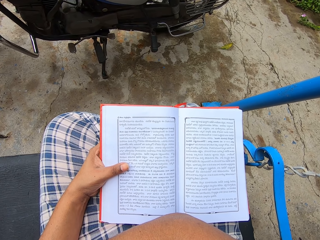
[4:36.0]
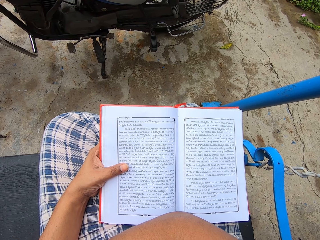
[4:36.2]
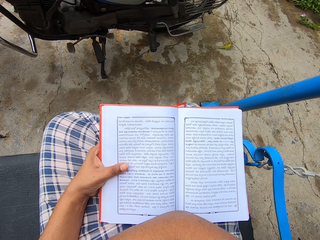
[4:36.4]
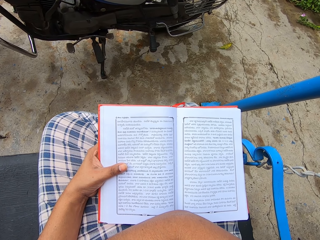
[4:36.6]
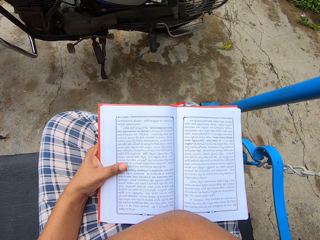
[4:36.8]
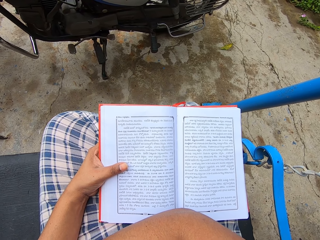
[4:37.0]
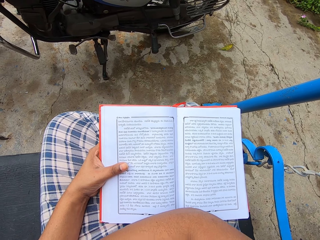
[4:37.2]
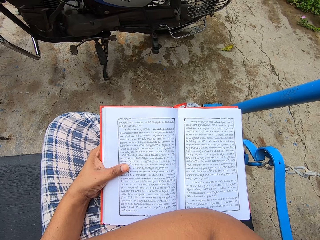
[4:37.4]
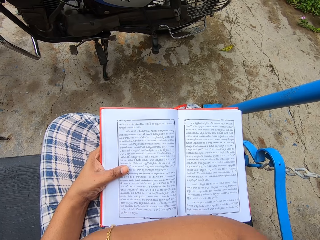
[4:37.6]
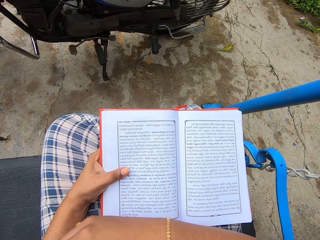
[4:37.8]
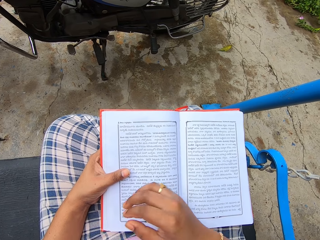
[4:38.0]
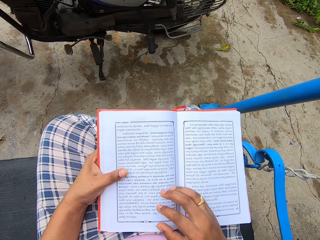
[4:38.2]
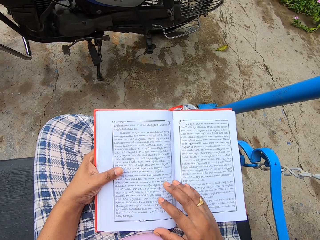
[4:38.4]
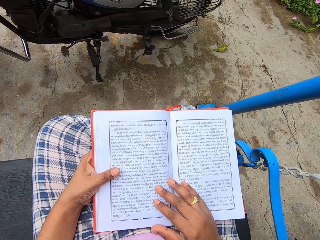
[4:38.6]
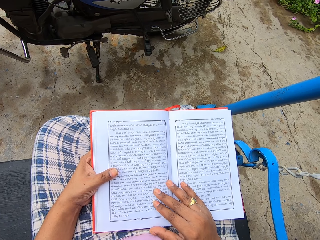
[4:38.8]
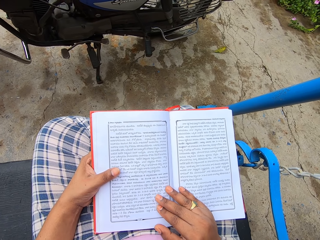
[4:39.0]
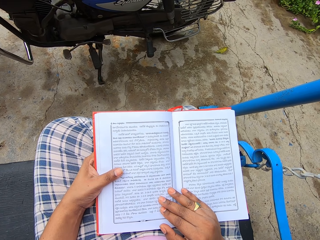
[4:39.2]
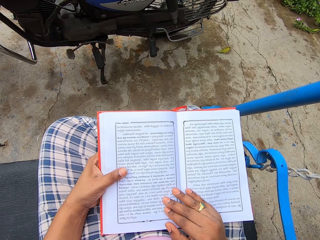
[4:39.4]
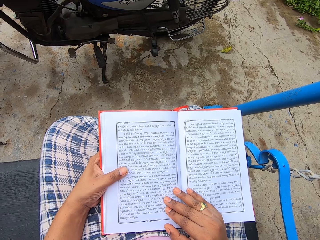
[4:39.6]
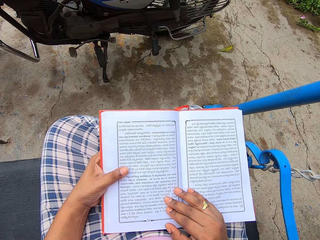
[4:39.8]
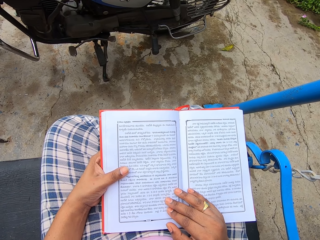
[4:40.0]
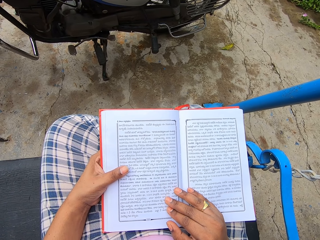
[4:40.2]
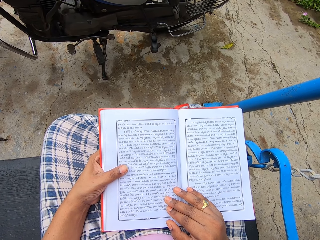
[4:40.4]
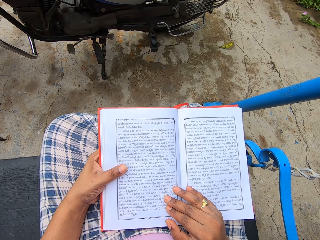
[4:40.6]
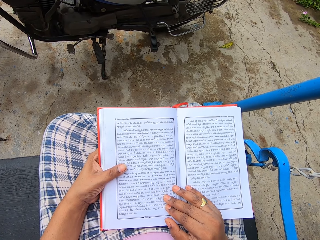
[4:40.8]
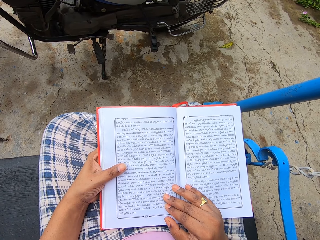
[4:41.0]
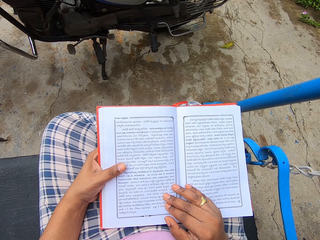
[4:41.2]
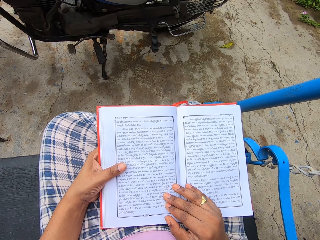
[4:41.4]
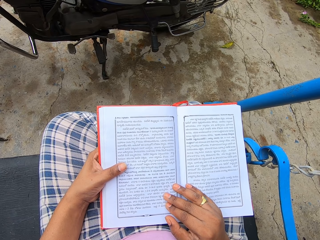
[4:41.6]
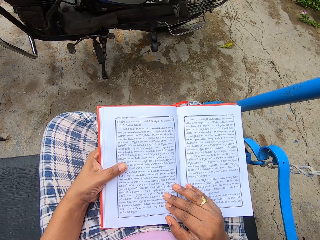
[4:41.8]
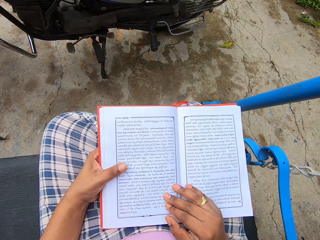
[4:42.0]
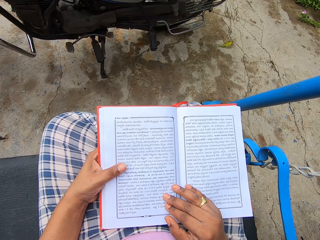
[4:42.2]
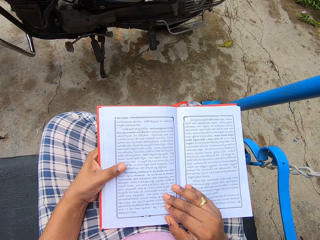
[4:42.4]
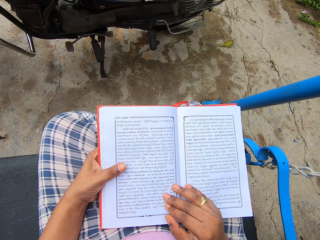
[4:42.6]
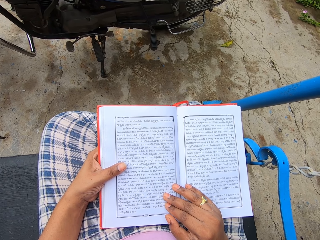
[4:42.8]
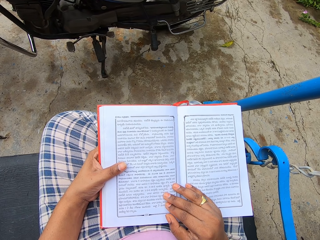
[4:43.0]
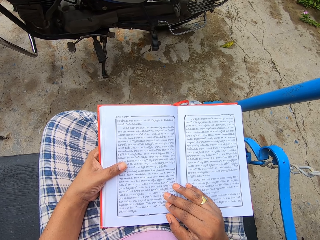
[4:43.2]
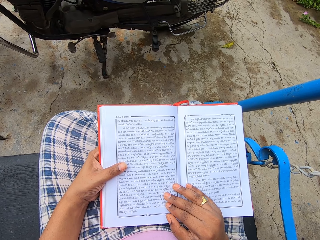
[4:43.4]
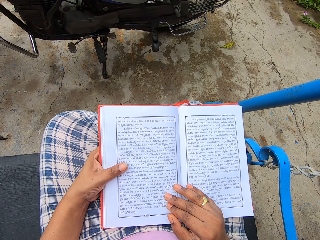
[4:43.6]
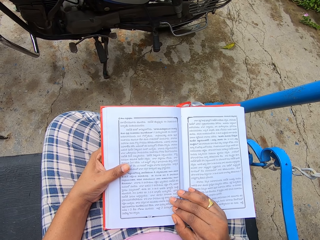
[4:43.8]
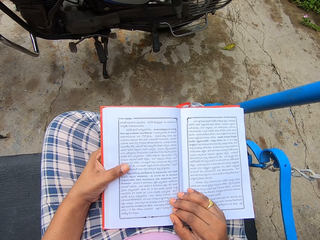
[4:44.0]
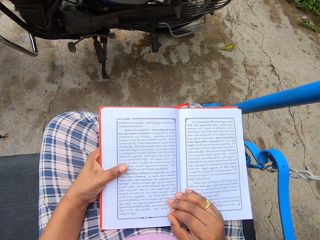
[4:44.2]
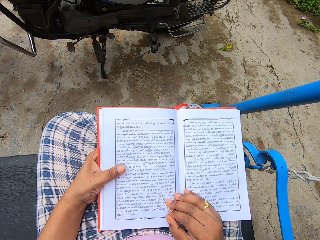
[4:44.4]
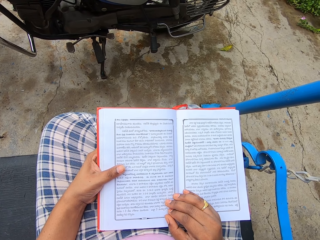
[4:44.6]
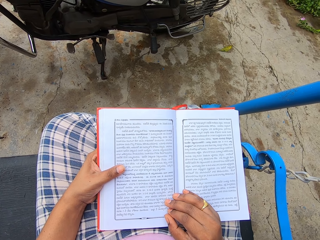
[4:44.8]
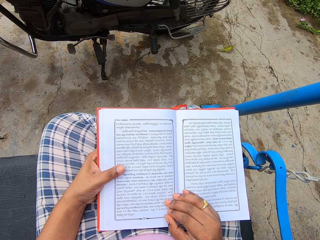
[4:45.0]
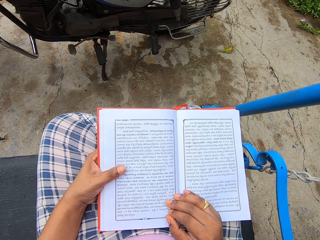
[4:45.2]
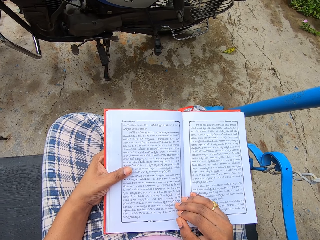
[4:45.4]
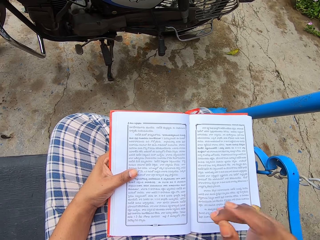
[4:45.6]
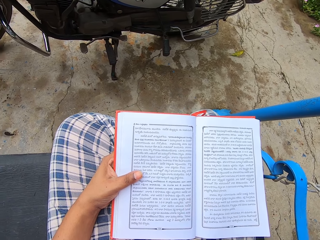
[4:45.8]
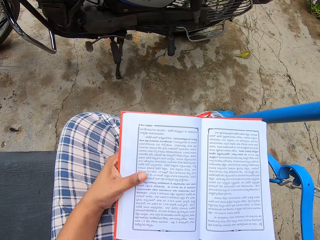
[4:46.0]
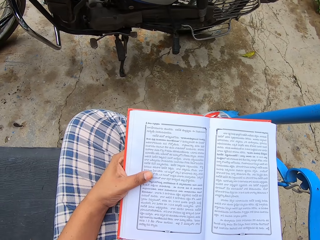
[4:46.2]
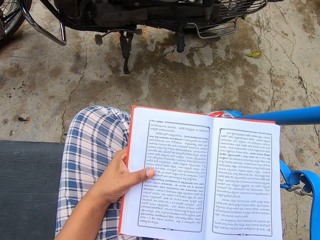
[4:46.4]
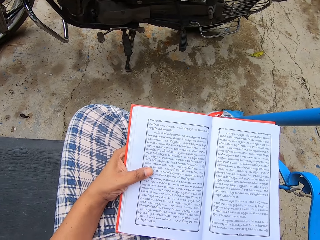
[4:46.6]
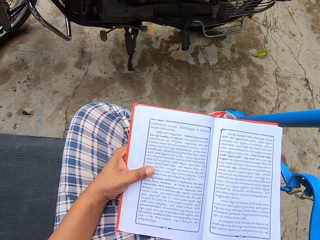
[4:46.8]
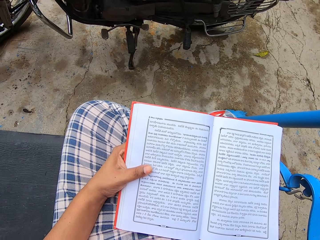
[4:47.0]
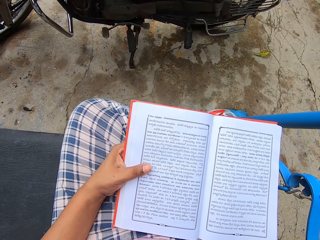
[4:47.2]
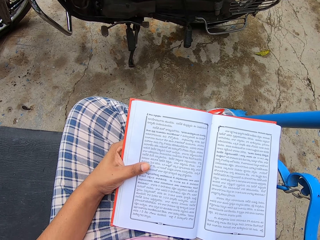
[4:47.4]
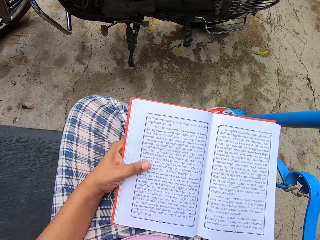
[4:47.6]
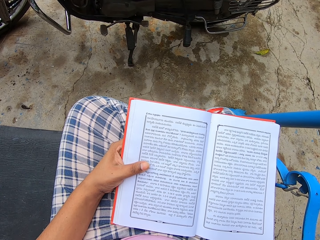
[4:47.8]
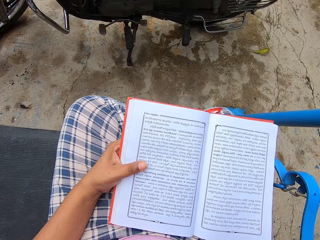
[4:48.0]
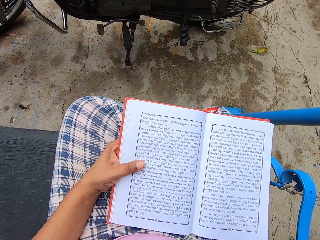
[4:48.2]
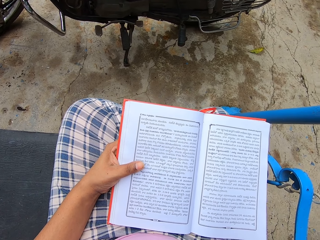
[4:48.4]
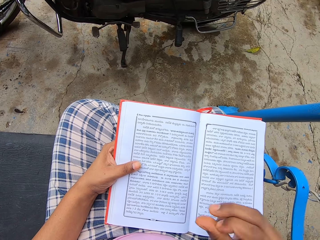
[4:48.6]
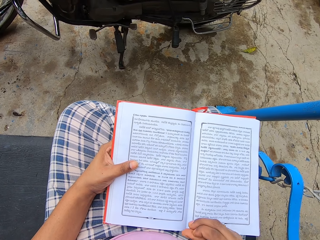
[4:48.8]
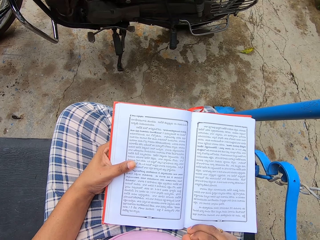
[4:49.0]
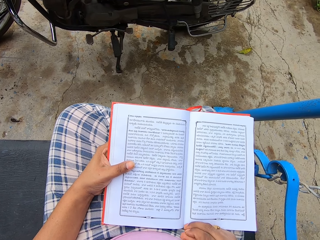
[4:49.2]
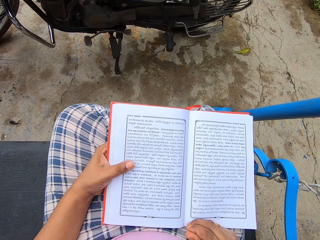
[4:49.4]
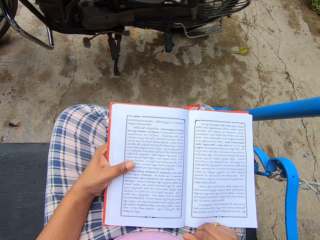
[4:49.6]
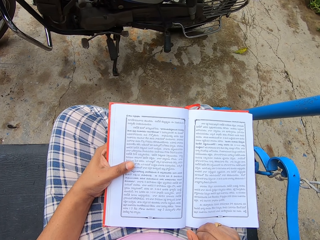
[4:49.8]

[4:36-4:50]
The camera wearer places the right hand on the book. She reads the book. She holds the page with her right hand. She moves a hand.

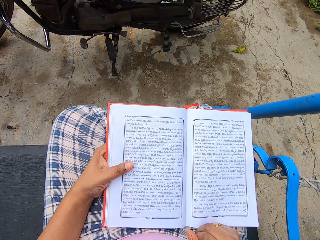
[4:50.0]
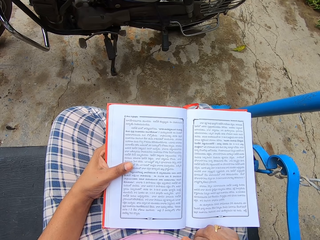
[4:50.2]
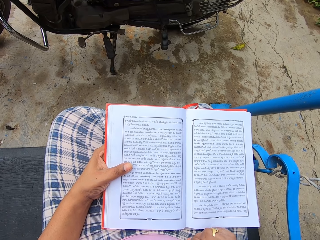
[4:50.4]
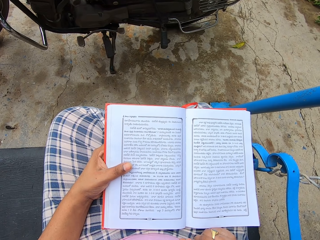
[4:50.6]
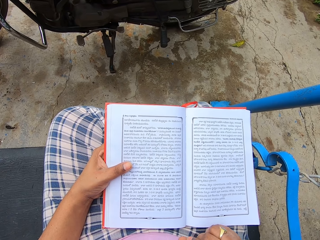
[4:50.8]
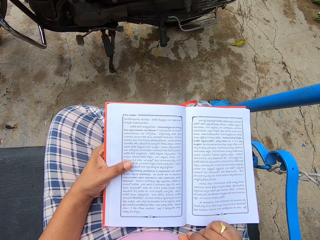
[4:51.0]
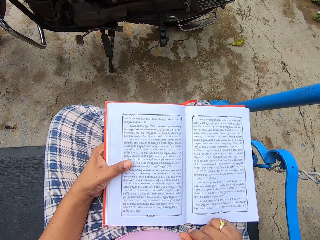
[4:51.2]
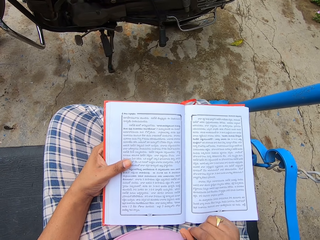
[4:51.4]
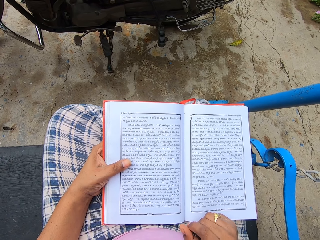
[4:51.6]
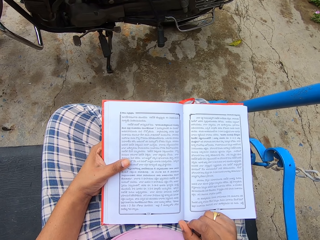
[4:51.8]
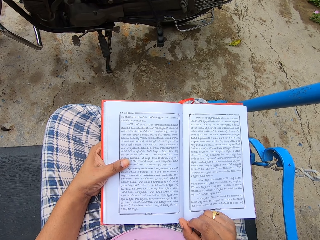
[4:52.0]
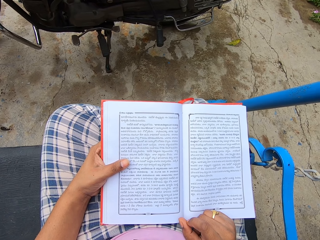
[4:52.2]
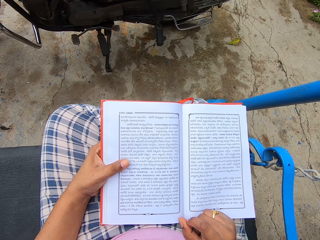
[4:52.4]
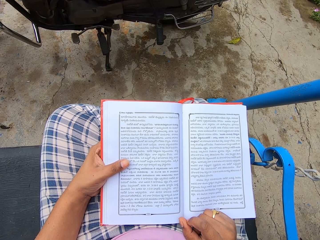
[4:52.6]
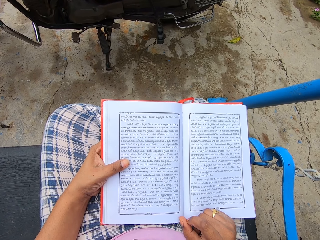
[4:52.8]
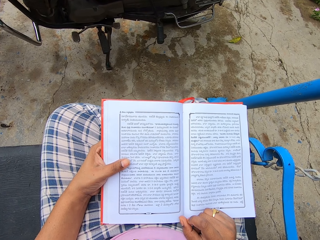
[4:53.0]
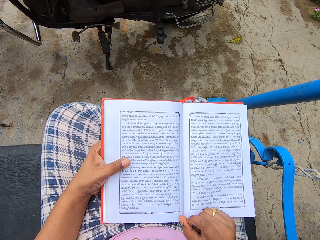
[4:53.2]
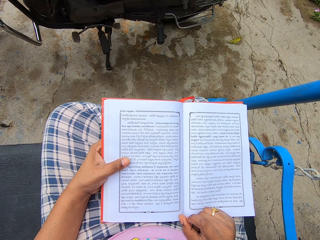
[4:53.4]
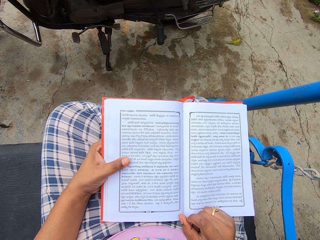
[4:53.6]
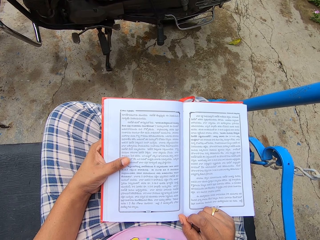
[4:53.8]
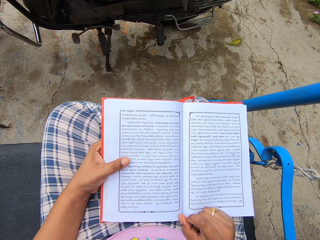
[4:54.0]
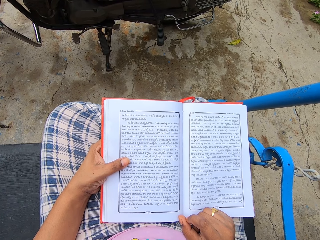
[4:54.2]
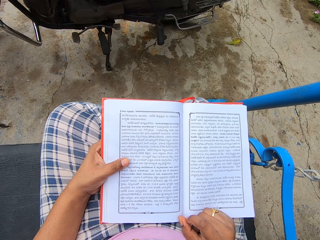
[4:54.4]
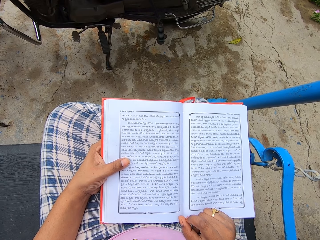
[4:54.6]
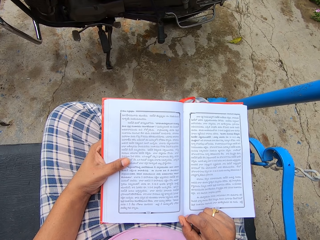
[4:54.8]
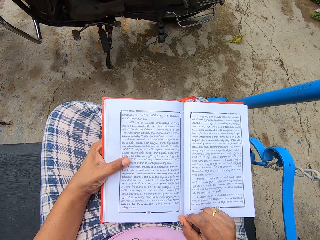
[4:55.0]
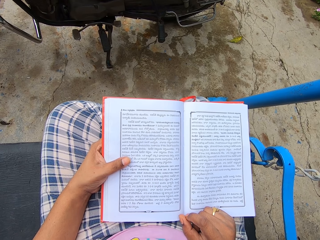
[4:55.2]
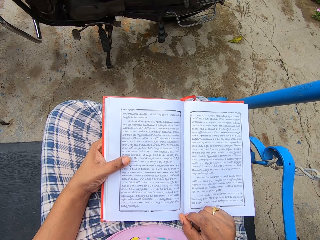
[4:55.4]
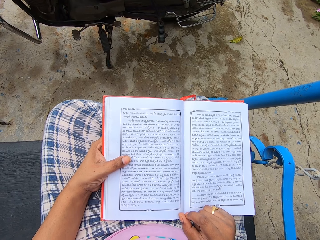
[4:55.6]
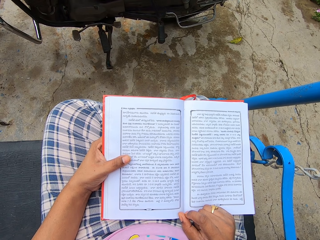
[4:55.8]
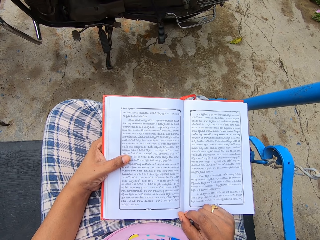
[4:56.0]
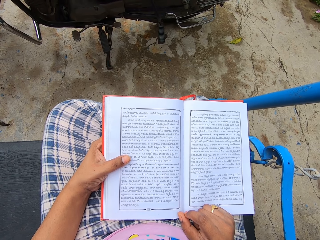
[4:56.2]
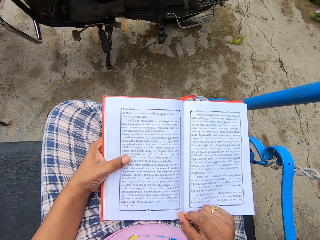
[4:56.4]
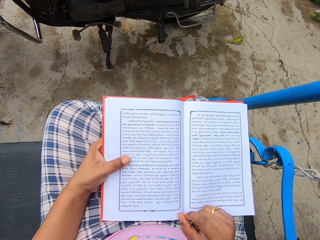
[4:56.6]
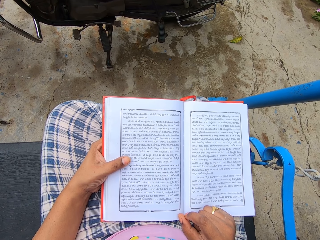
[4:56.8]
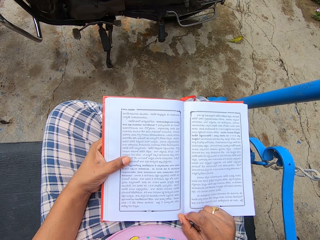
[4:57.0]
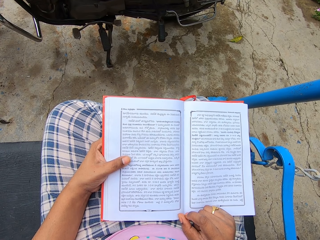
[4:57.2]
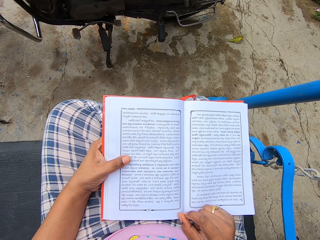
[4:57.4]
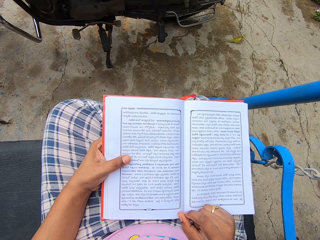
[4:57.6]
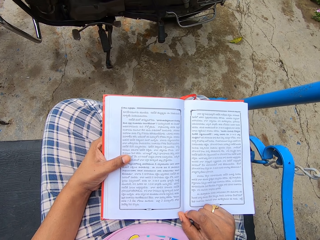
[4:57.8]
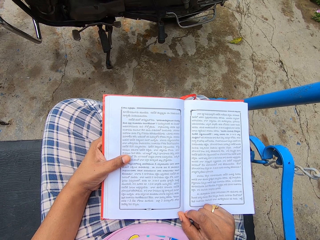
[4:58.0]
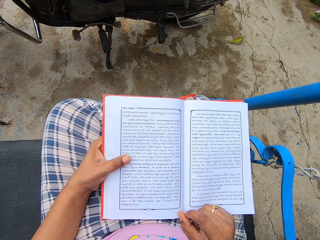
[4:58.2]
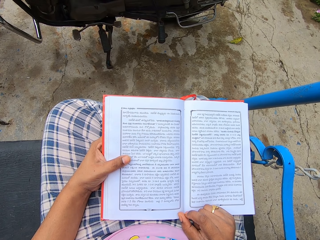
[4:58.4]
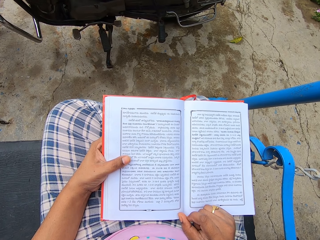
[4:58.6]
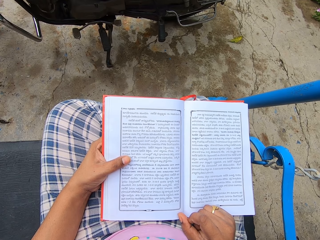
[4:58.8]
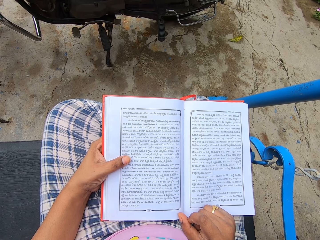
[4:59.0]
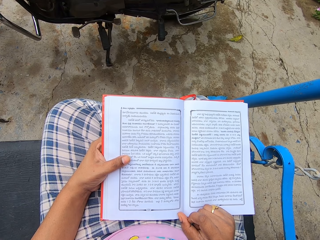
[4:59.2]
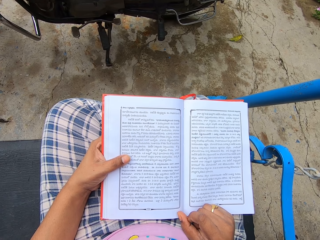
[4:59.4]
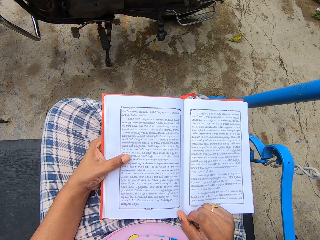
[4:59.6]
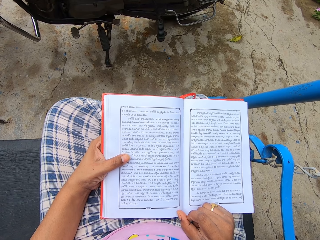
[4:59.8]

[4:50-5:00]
The camera wearer reads a book.
